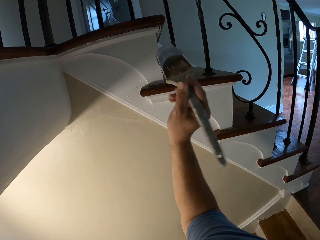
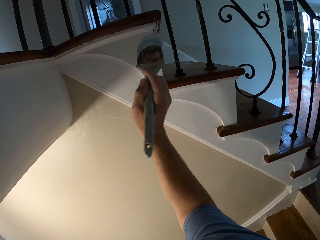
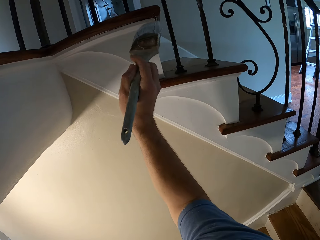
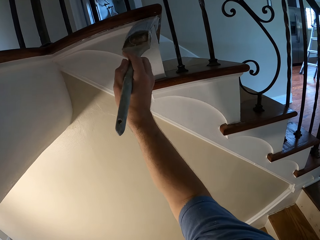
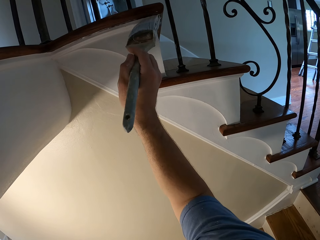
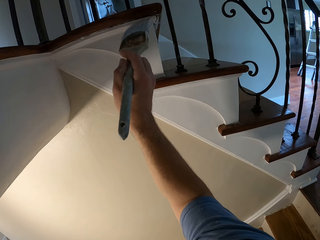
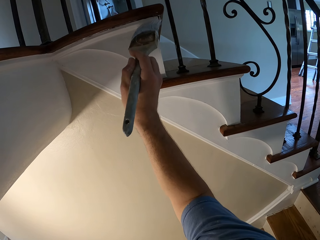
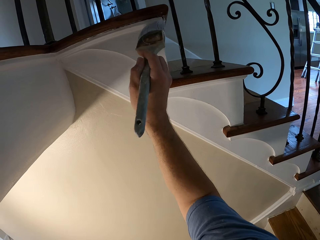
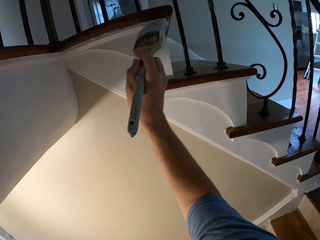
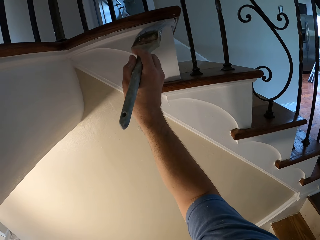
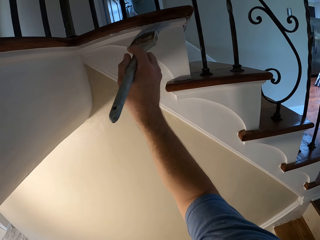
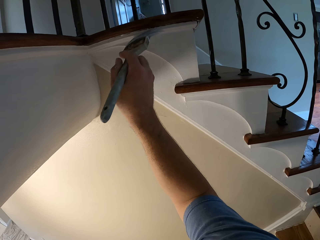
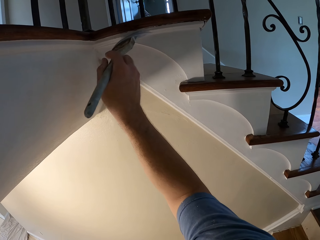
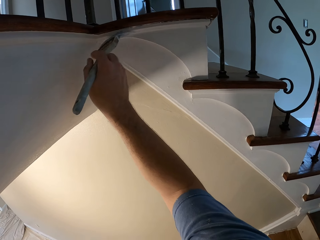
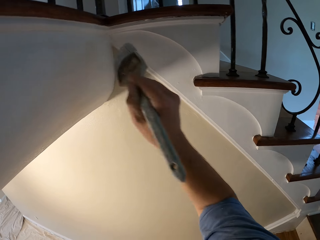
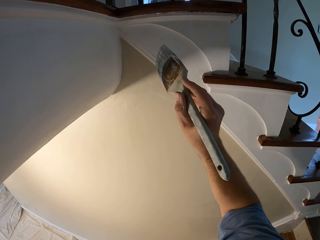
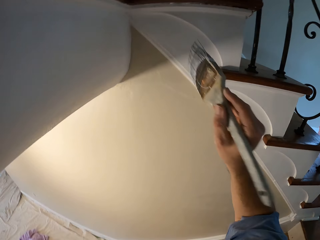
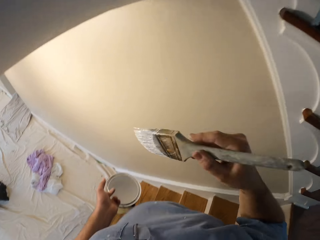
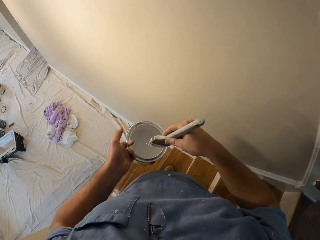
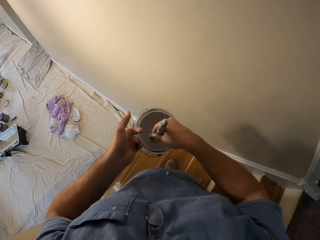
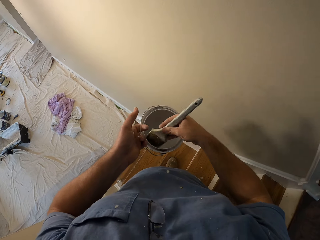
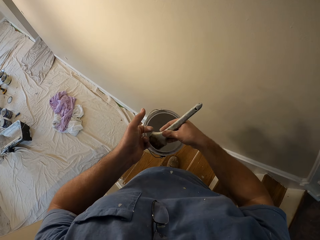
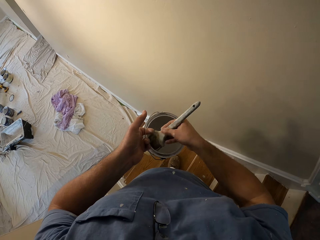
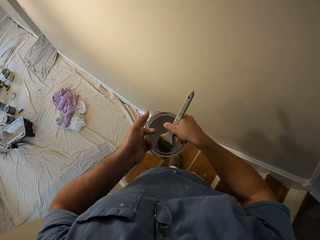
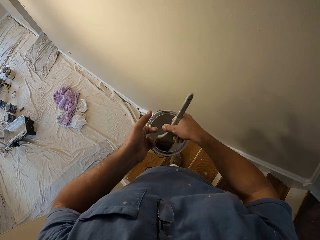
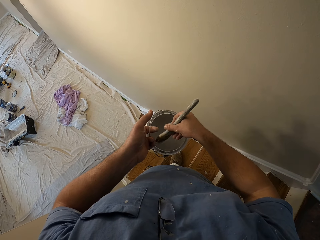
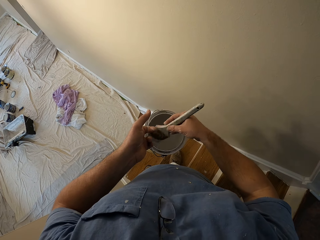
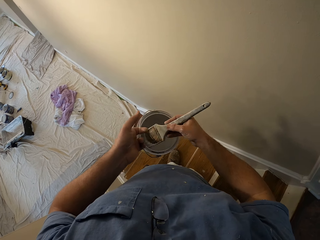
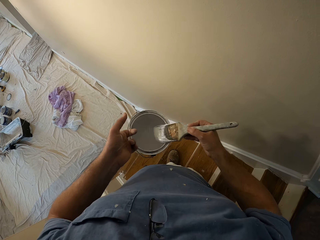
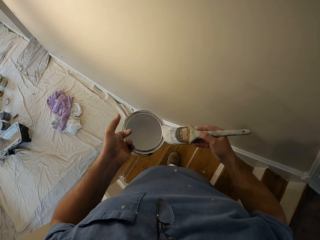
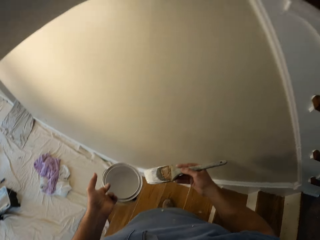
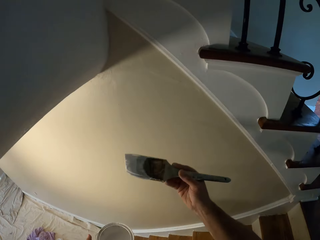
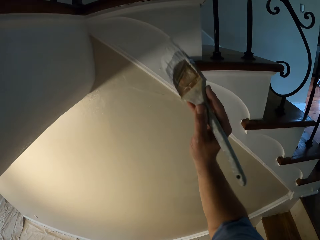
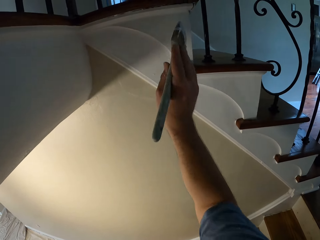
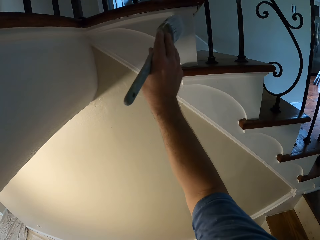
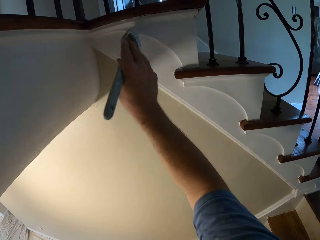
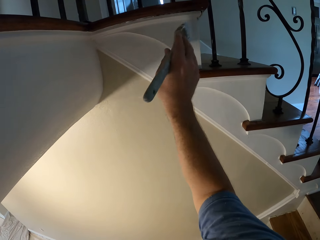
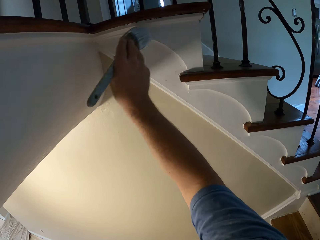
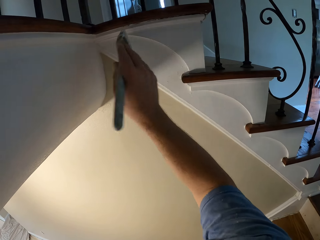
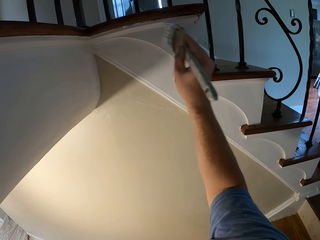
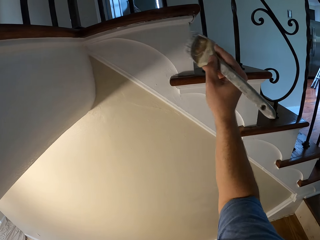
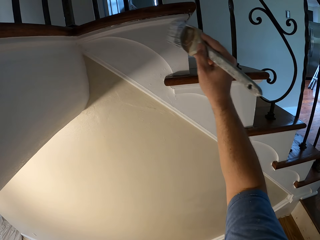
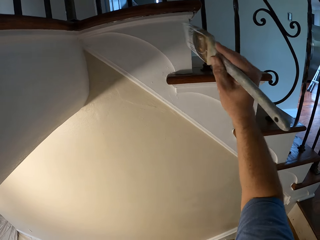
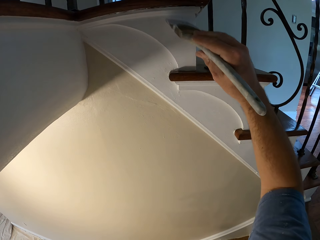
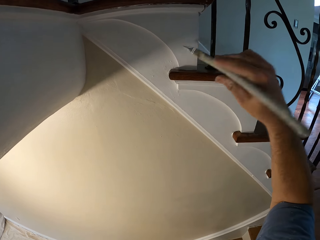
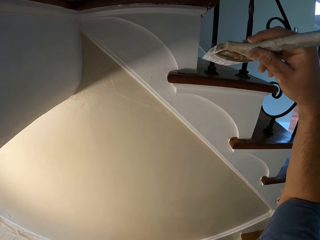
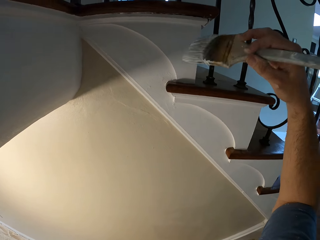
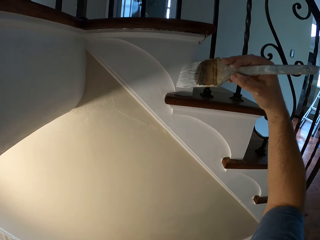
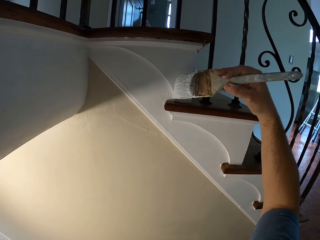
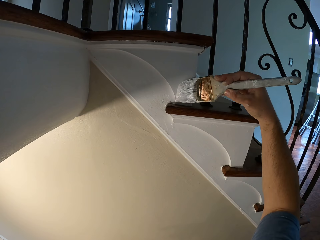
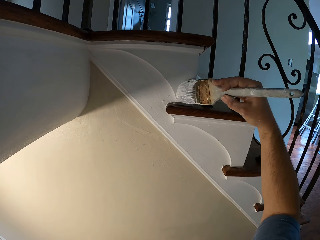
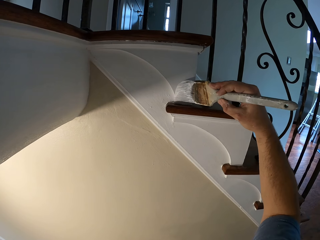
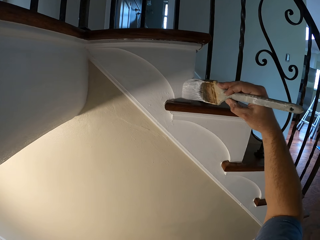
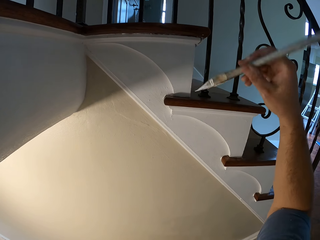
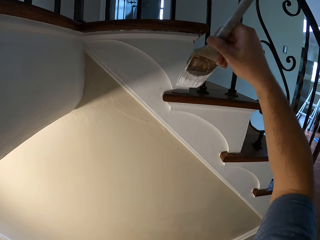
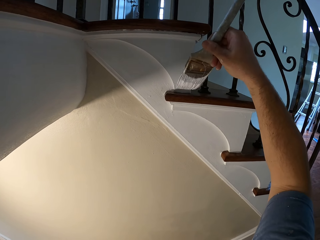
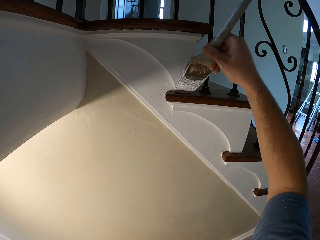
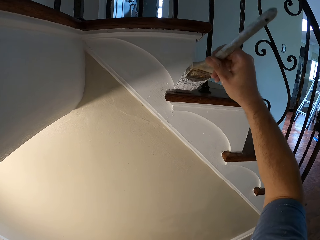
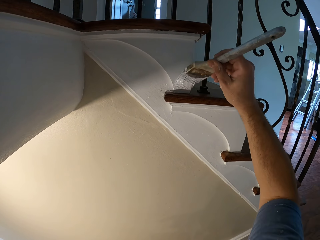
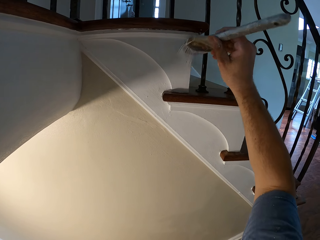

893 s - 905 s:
The camera wearer dips the paint brush into the paint bucket. They paint the stairs stringer in the house.

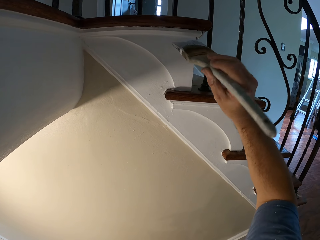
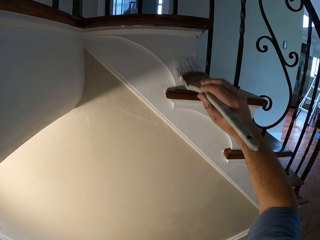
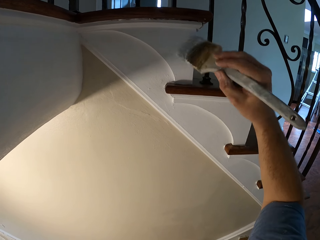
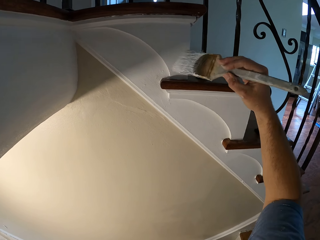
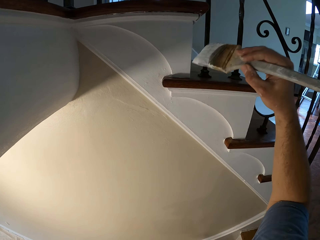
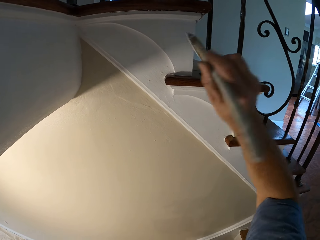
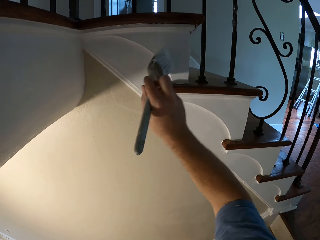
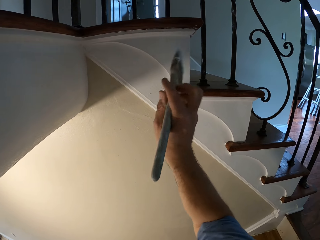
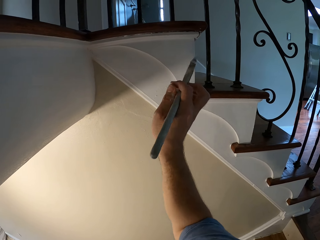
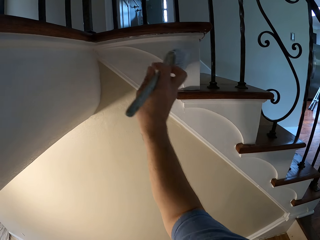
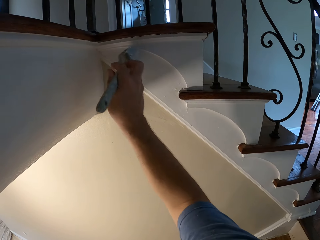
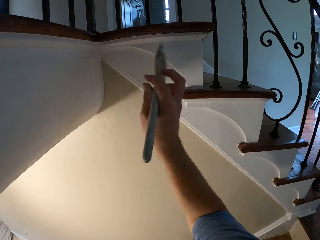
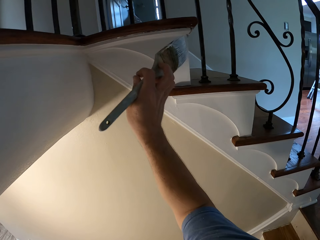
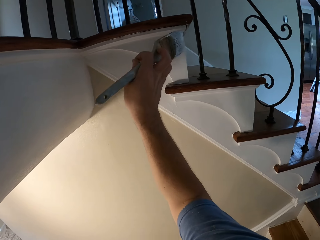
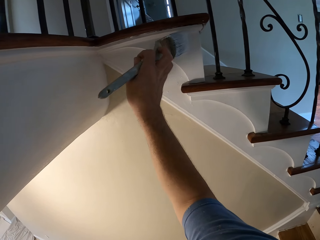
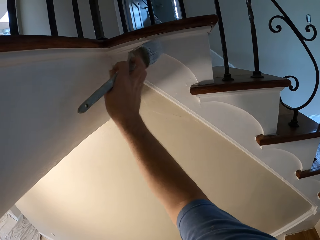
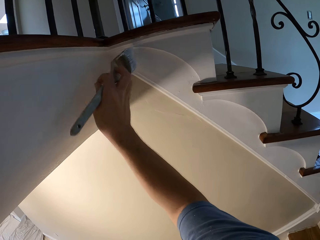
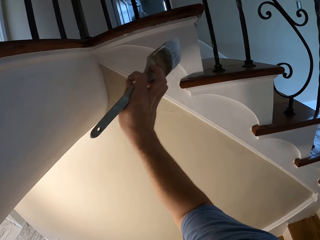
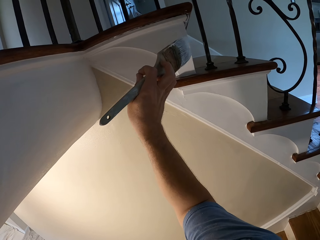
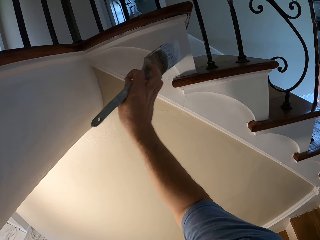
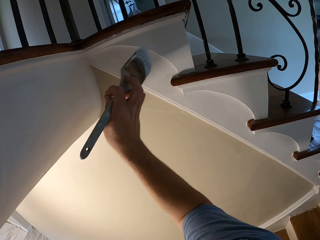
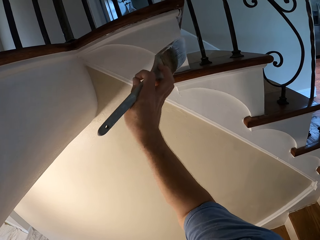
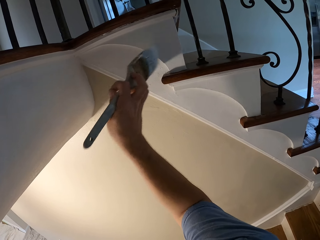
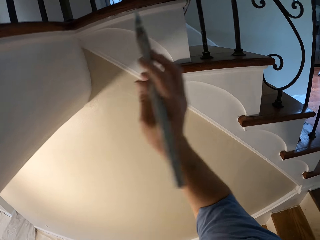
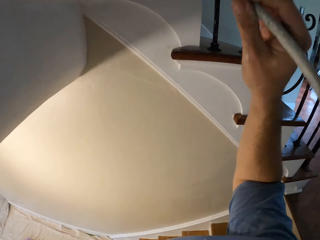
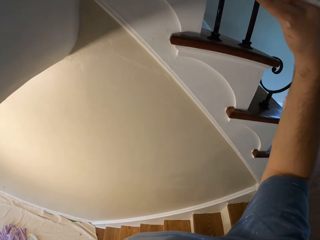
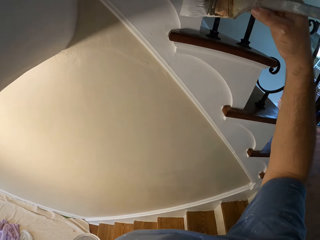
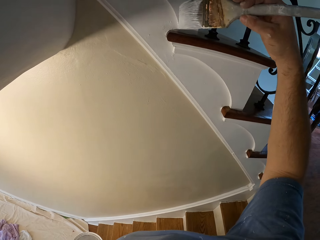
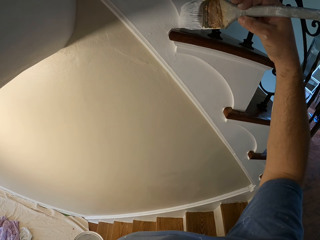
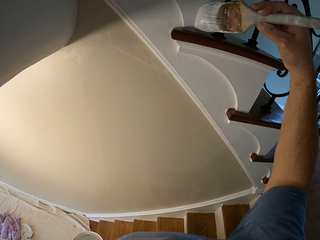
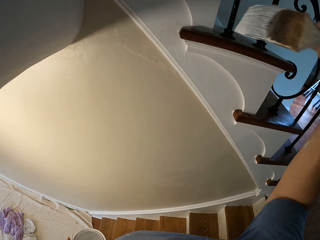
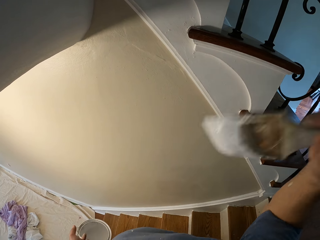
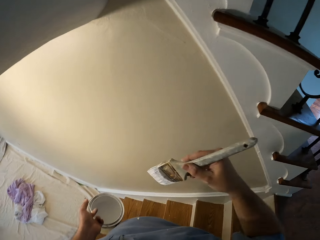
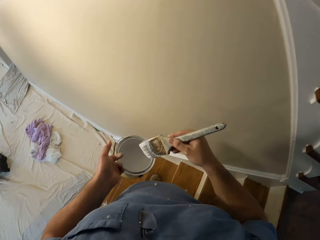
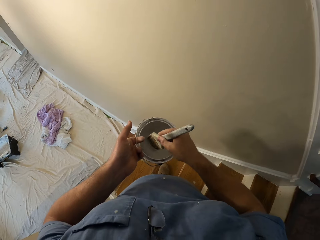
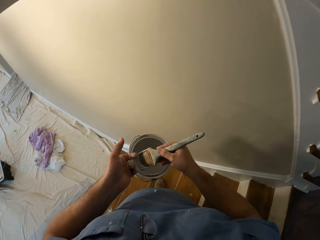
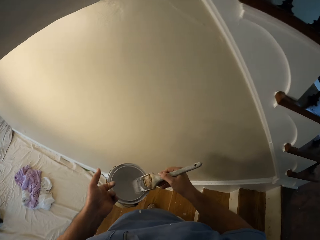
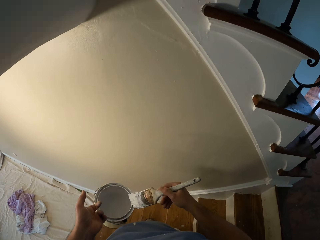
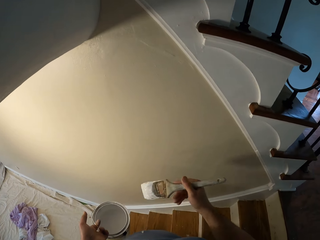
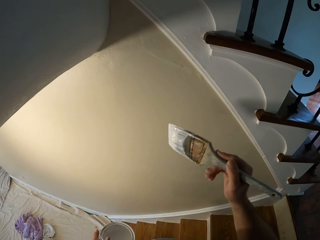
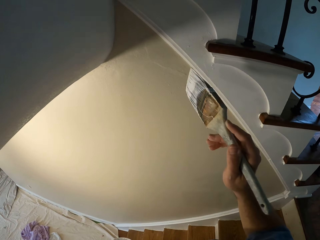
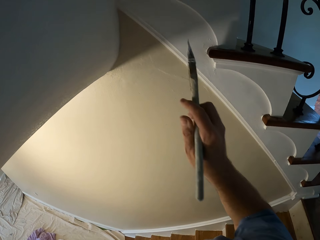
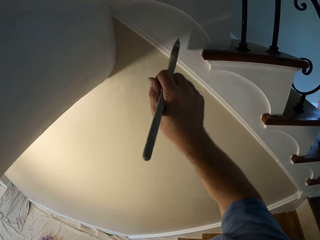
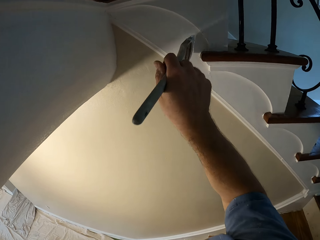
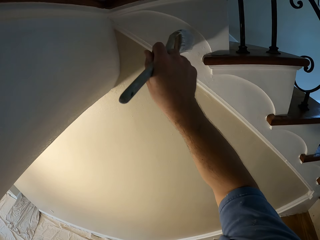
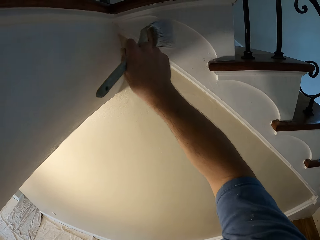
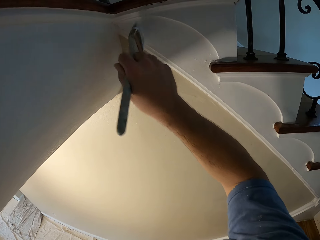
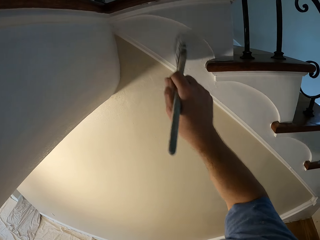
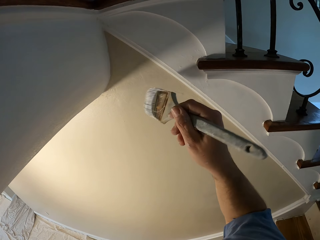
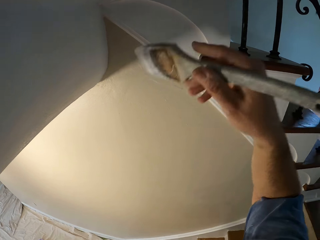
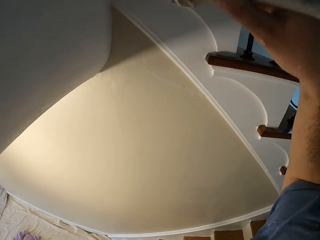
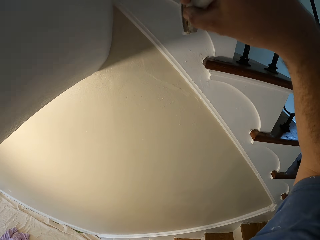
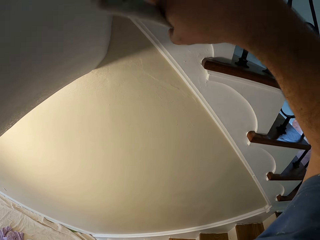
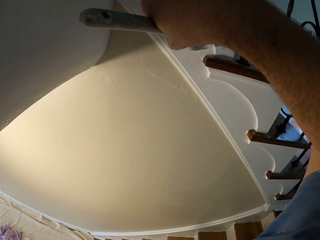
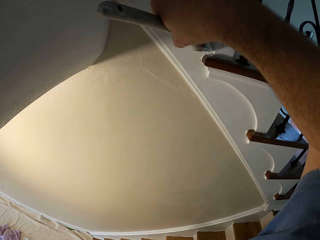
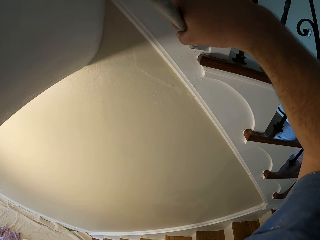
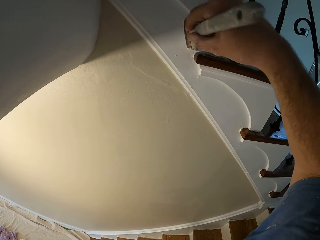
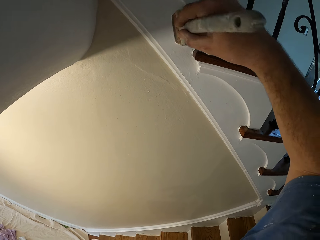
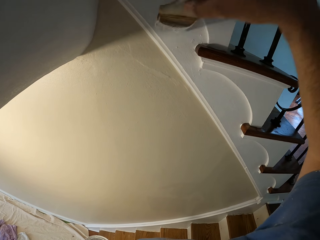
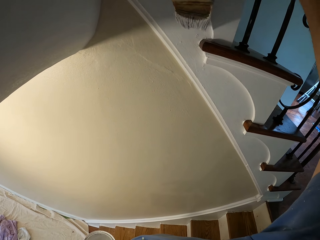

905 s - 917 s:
The camera wearer dips the paint brush into the paint bucket. They paint the stairs stringer in the house.
